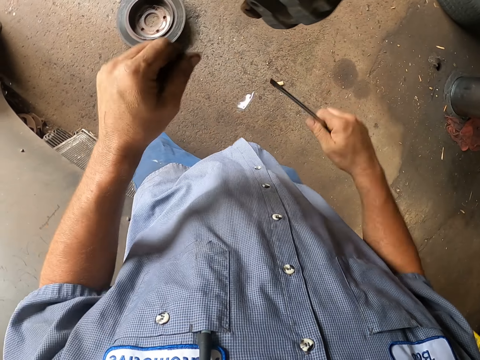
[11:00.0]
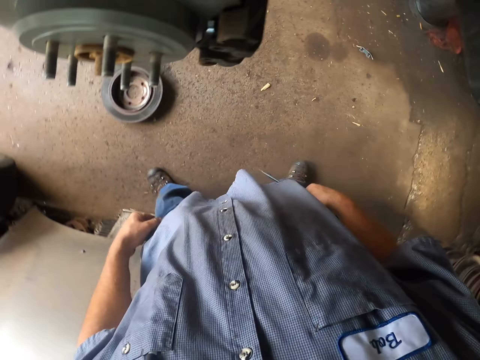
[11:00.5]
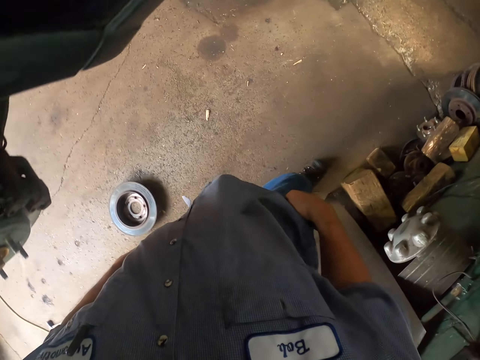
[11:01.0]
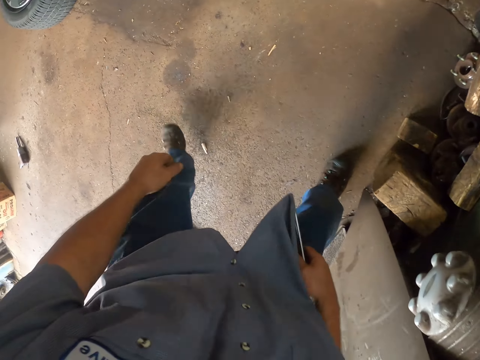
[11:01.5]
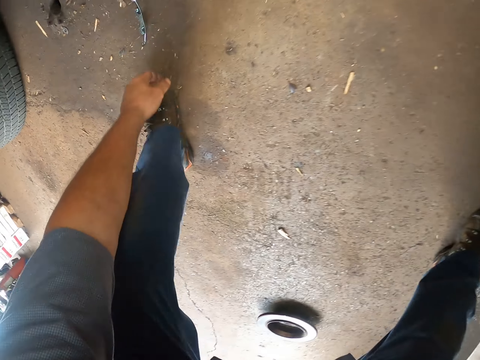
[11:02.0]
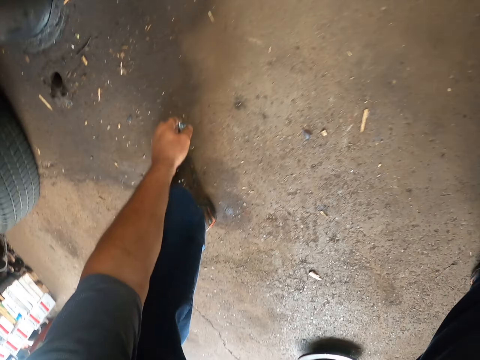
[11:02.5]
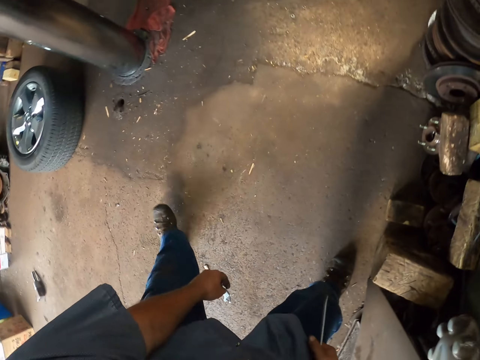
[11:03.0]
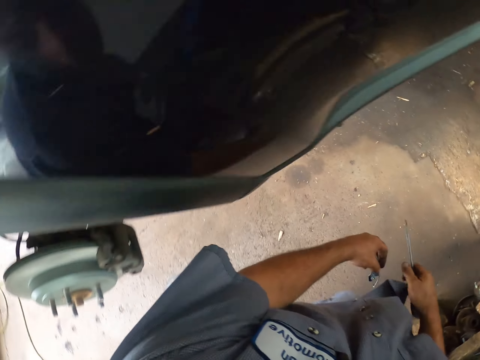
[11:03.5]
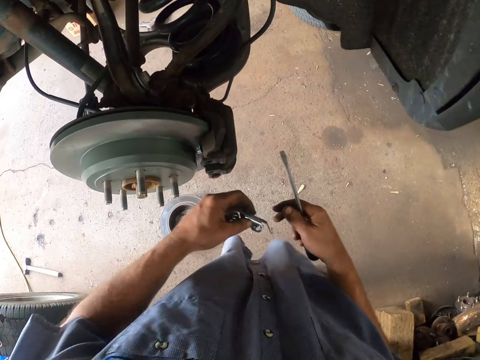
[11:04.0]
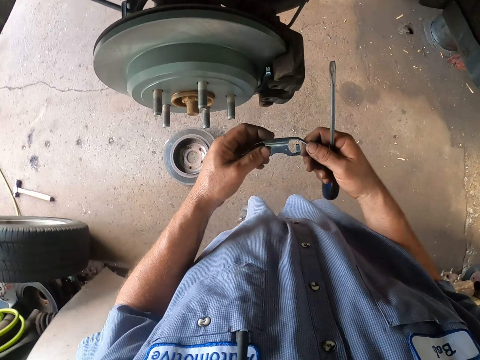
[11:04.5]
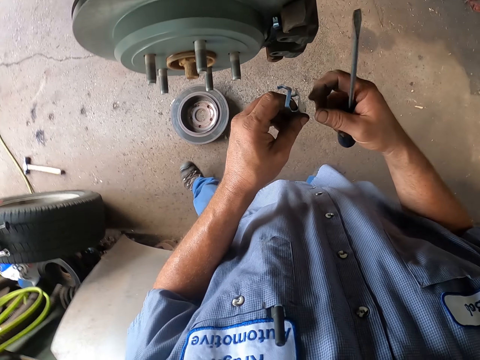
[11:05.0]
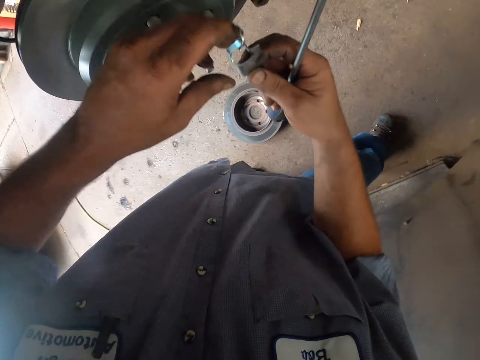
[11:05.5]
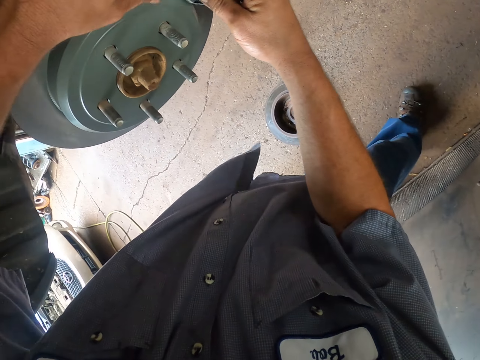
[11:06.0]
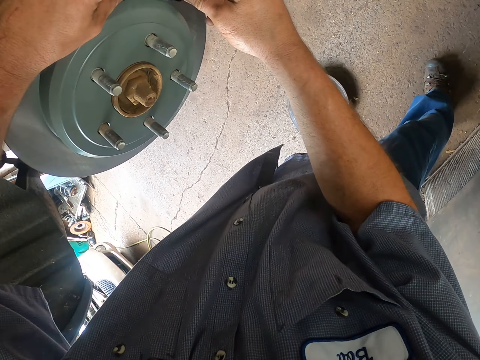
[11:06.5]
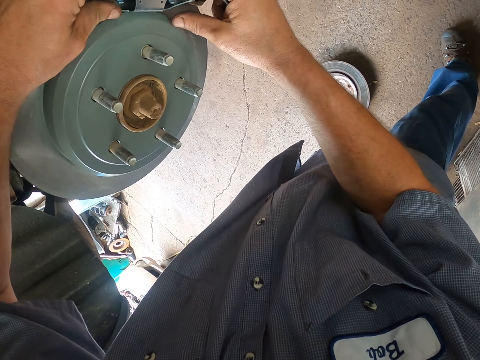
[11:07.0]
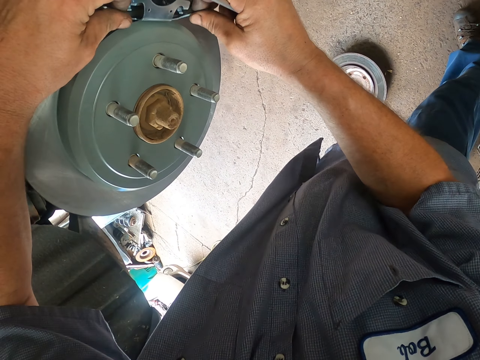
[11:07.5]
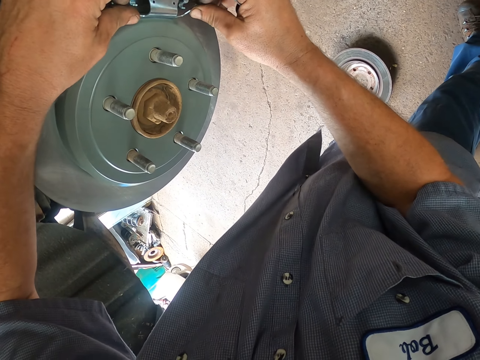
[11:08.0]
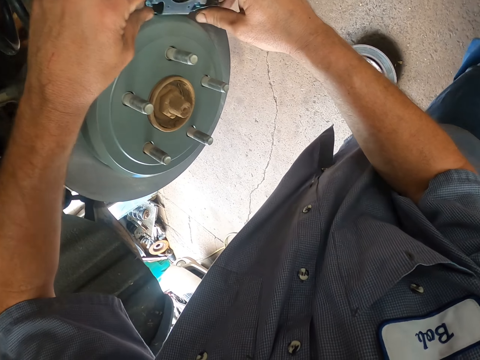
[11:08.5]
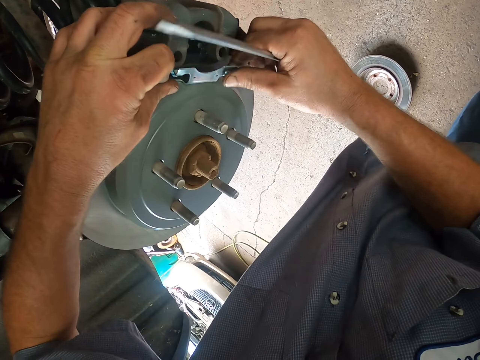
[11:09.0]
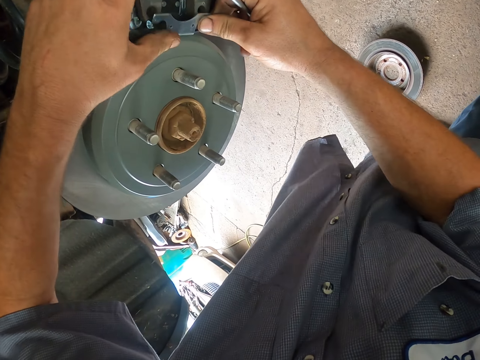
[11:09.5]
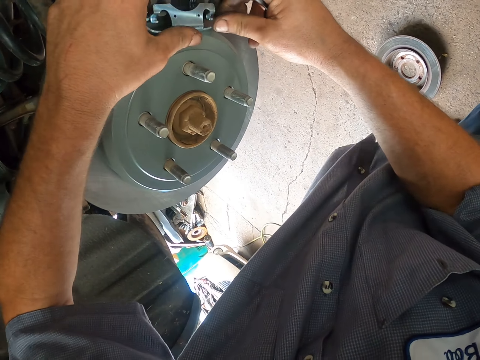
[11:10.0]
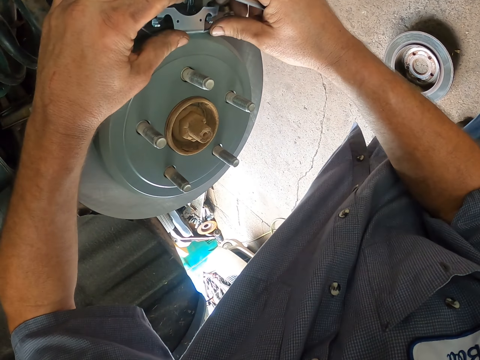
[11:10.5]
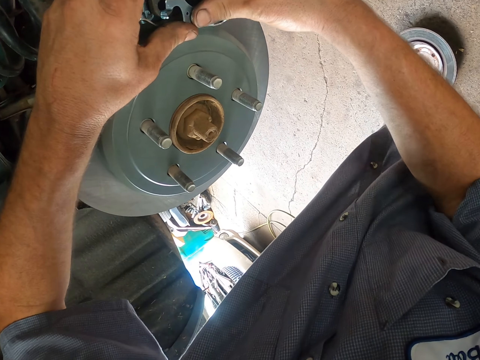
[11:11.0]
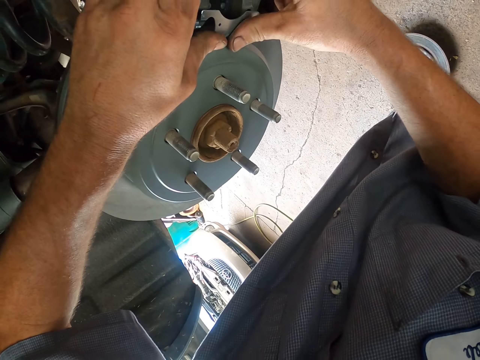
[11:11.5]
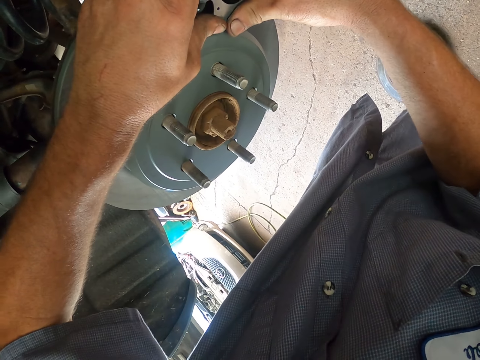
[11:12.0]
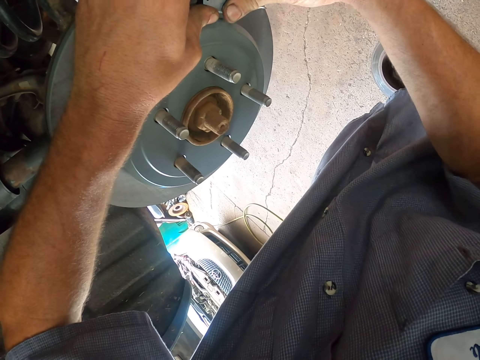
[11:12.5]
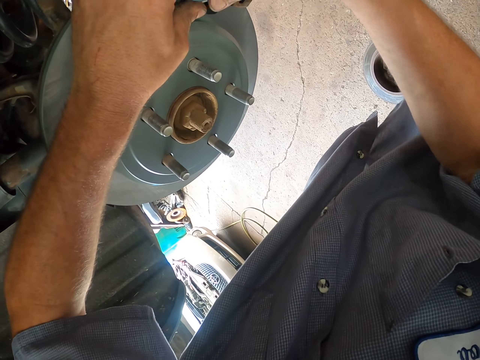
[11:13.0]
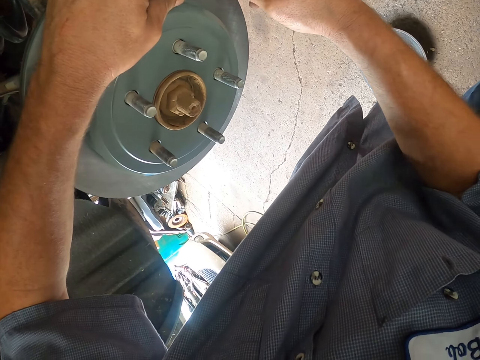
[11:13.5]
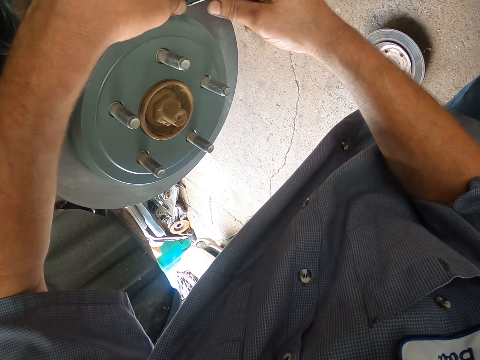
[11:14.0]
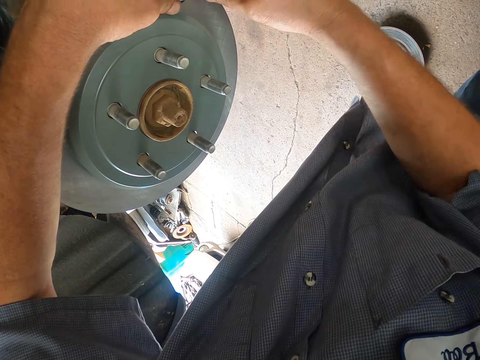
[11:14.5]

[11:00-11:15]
The camera wearer picks up something with his left hand. He fixes something on the wheel hub.

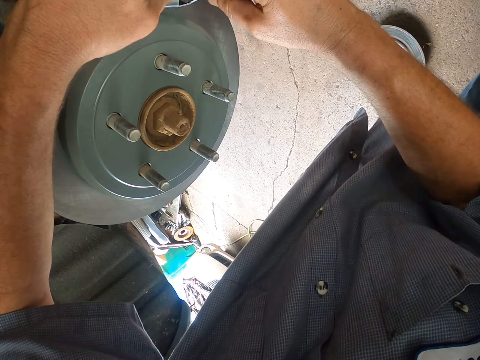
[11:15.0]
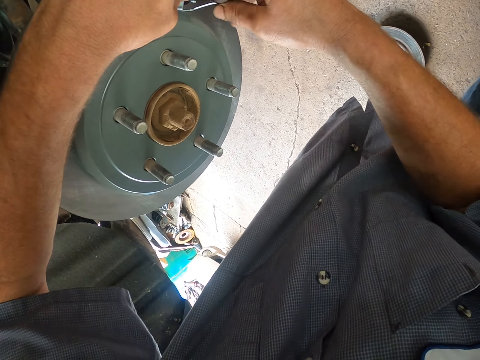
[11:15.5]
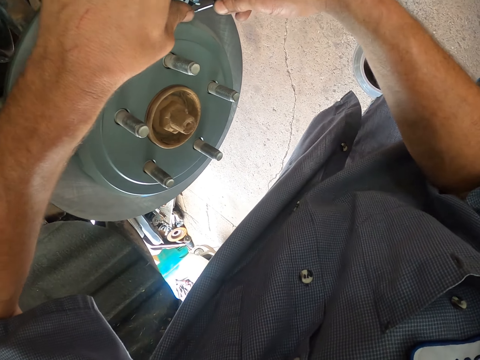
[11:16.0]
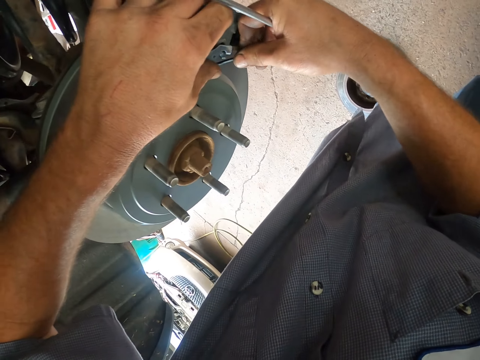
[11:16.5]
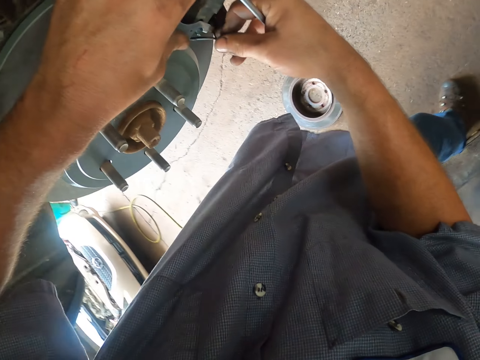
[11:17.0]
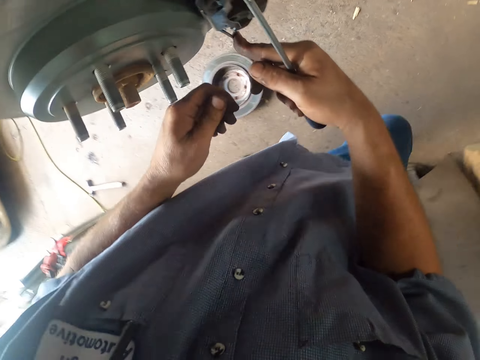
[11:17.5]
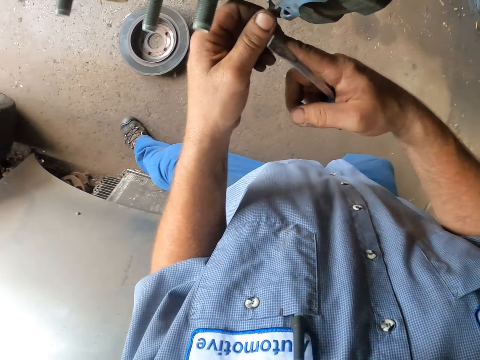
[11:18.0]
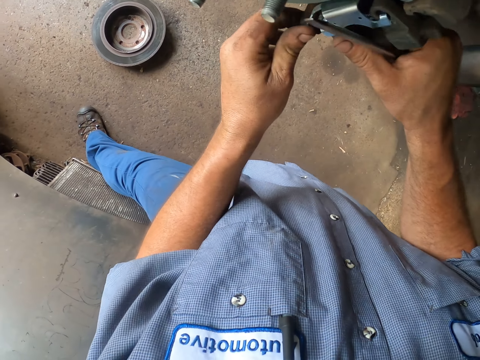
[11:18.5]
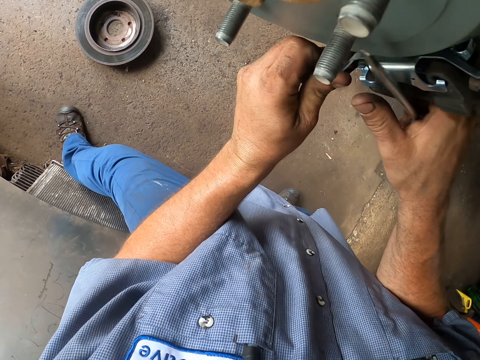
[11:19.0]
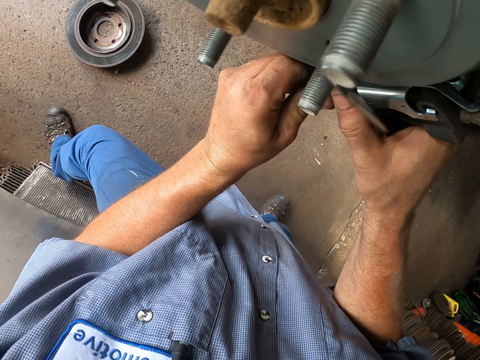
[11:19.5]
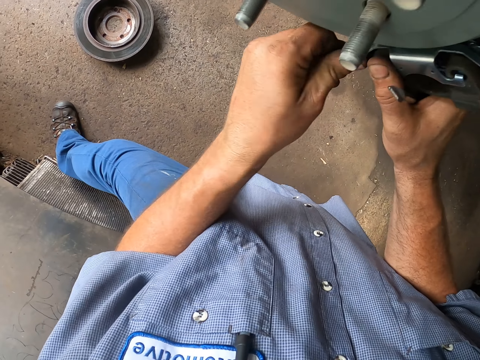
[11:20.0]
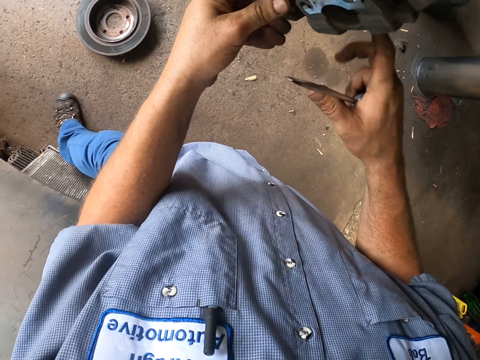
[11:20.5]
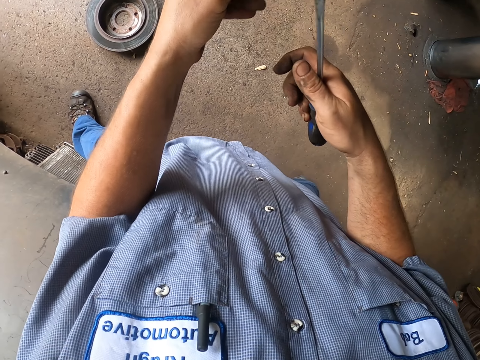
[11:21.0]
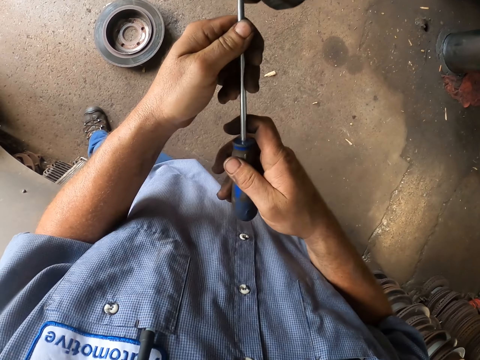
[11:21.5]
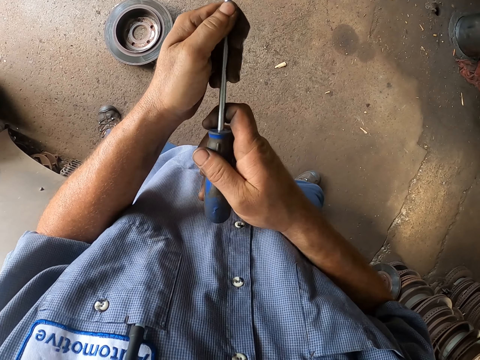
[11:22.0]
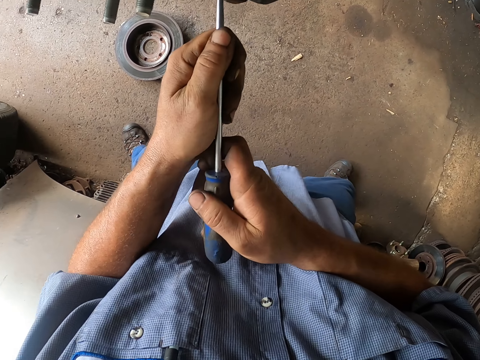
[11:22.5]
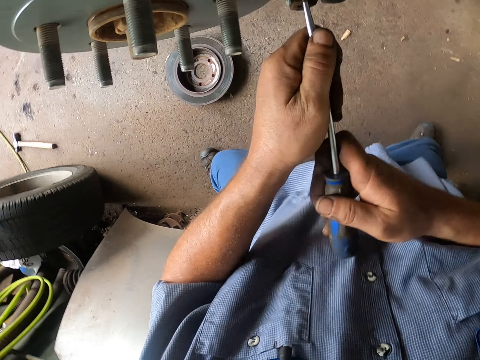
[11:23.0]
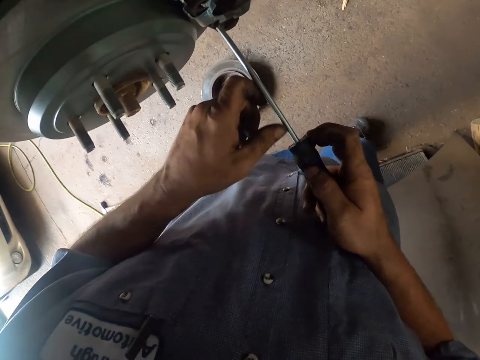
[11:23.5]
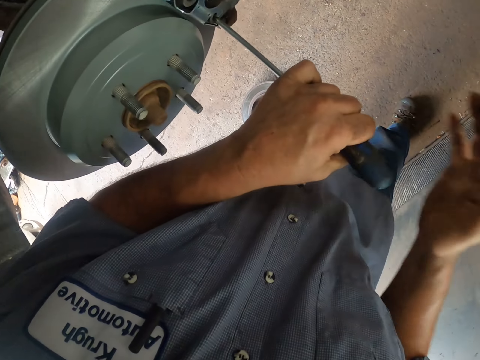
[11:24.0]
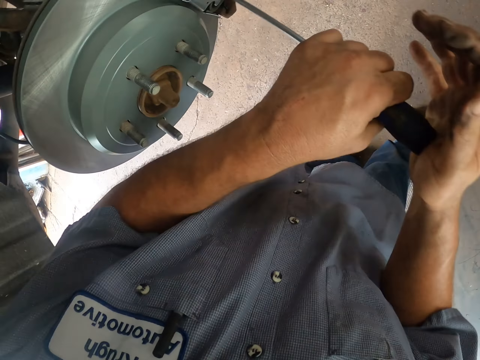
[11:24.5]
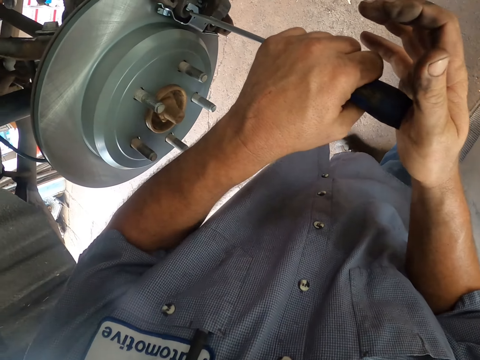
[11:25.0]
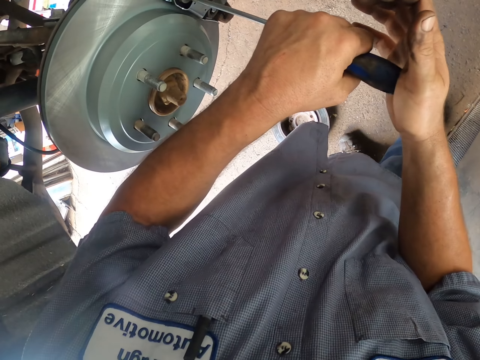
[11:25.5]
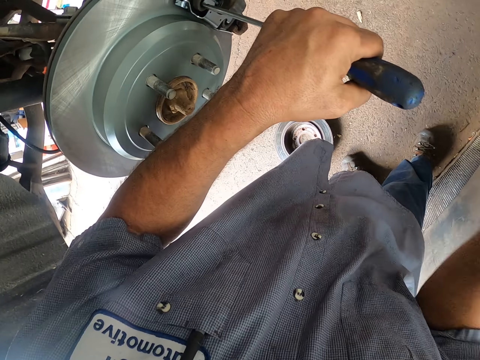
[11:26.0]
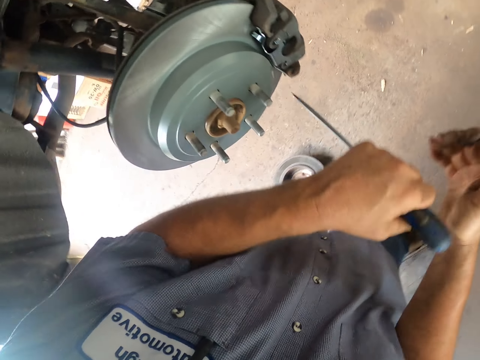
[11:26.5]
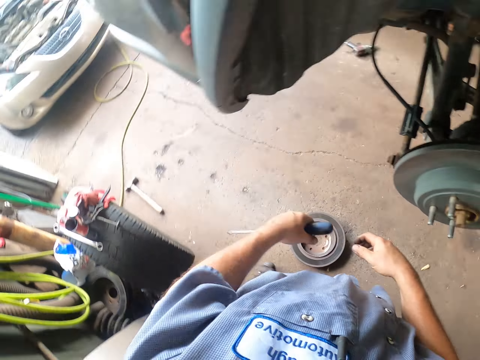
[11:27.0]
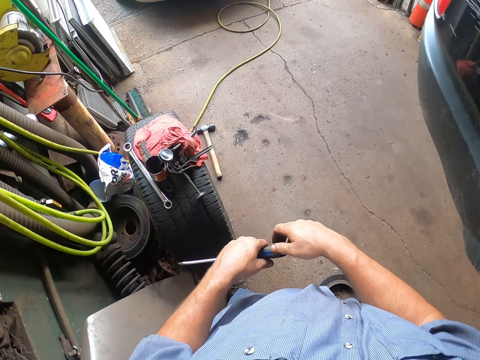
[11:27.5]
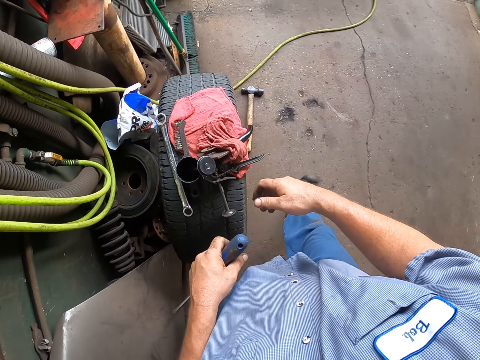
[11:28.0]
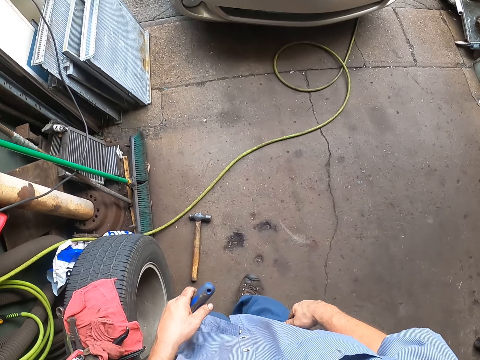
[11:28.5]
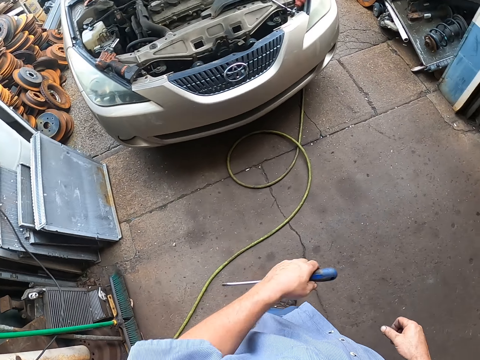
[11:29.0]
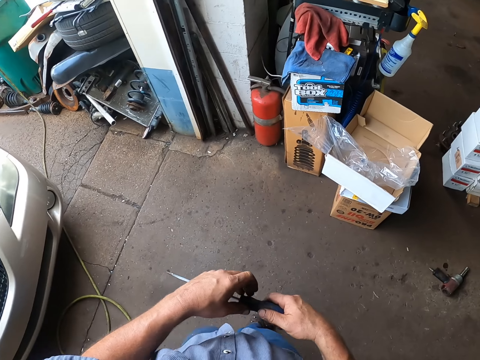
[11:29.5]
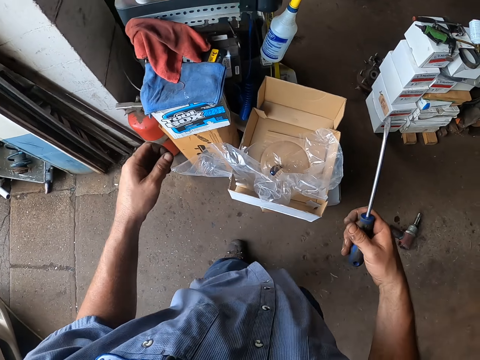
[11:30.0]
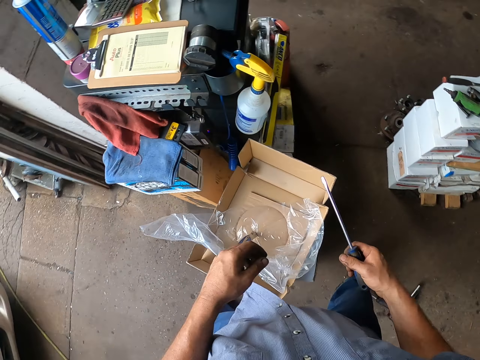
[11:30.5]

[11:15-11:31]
The camera wearer tightens the nut with a screwdriver. They walk around.
